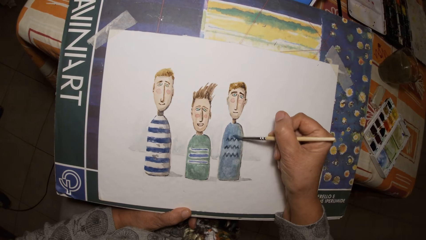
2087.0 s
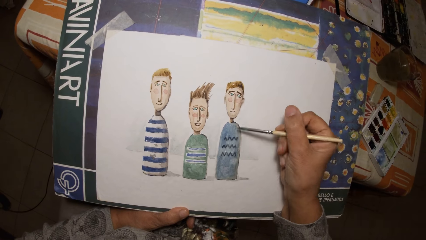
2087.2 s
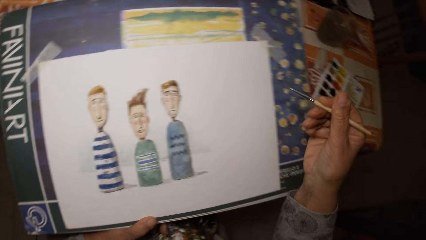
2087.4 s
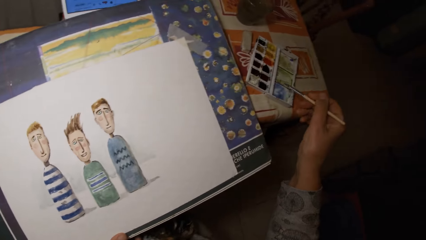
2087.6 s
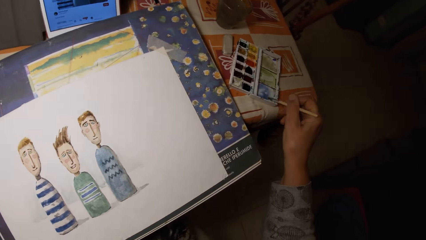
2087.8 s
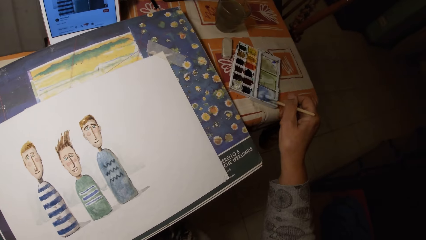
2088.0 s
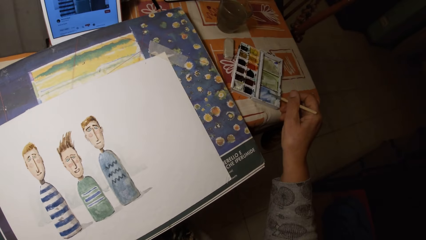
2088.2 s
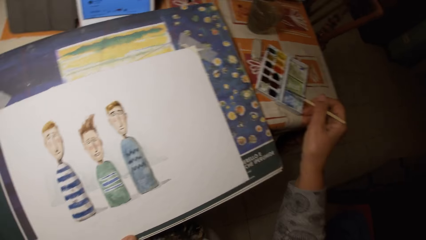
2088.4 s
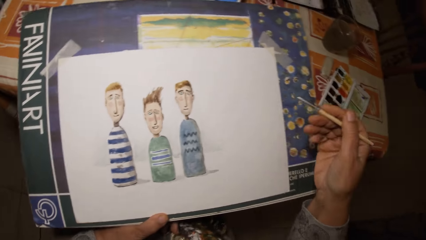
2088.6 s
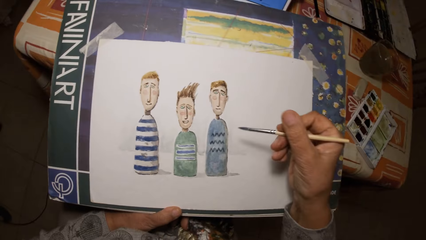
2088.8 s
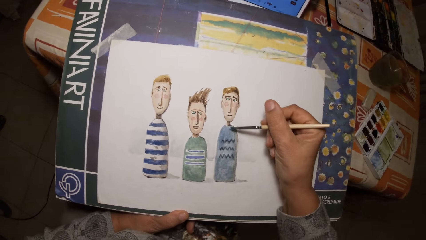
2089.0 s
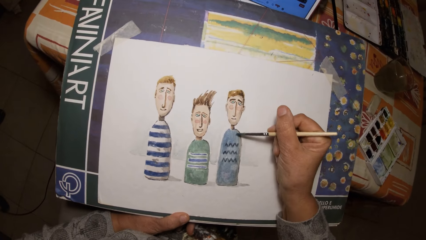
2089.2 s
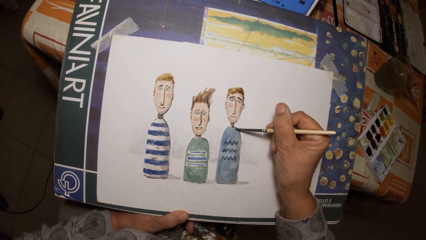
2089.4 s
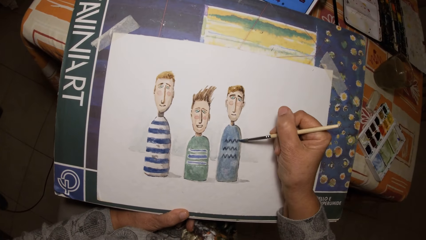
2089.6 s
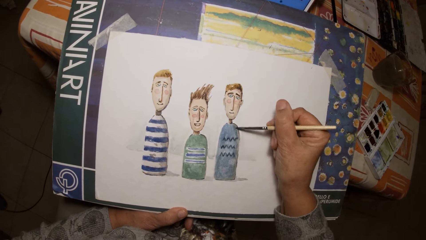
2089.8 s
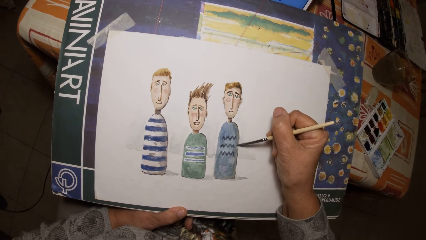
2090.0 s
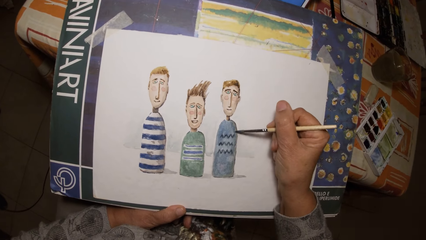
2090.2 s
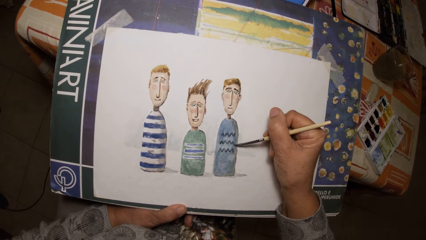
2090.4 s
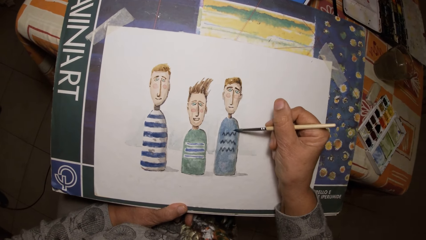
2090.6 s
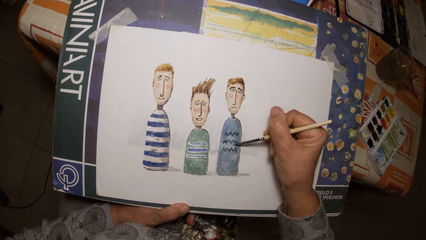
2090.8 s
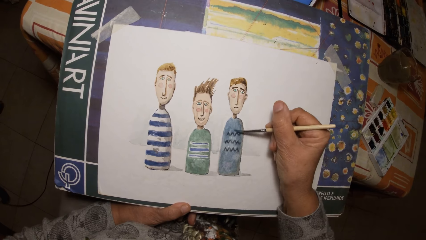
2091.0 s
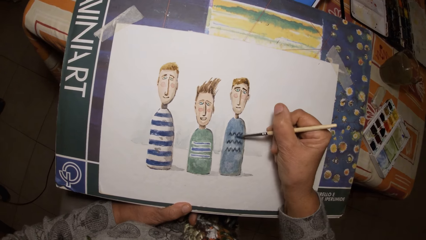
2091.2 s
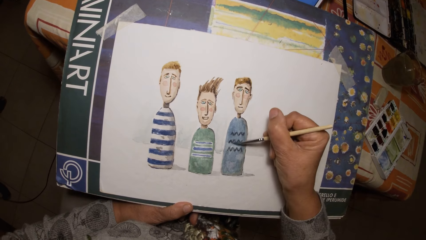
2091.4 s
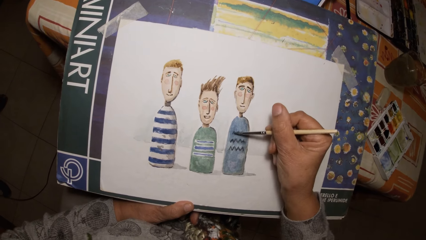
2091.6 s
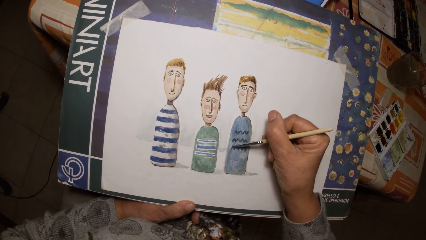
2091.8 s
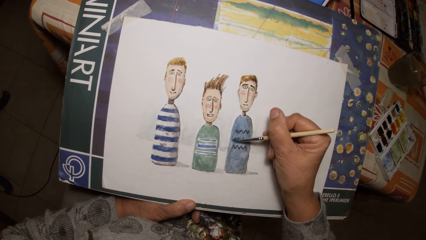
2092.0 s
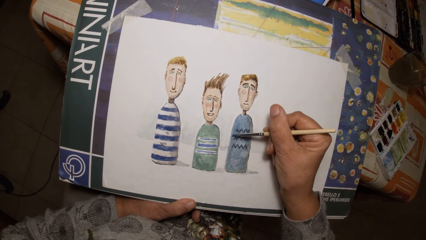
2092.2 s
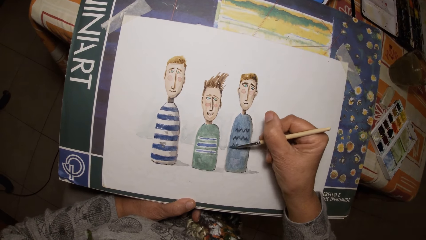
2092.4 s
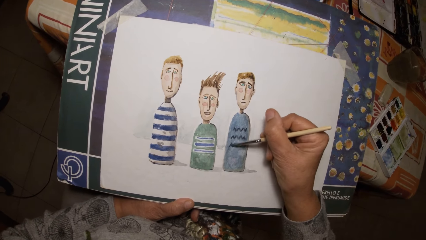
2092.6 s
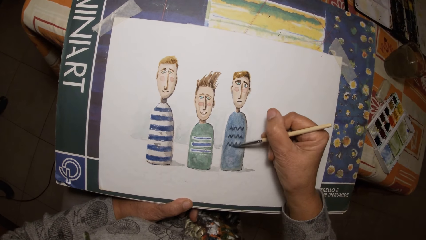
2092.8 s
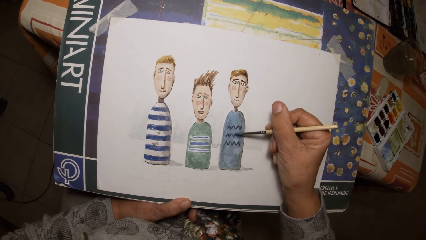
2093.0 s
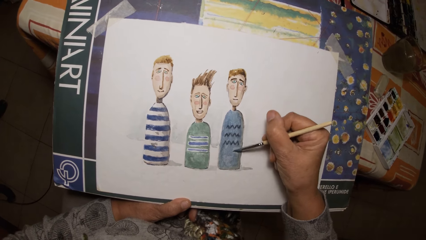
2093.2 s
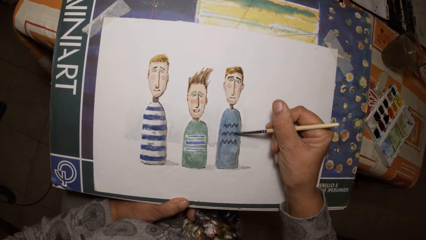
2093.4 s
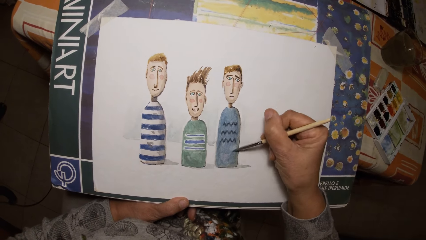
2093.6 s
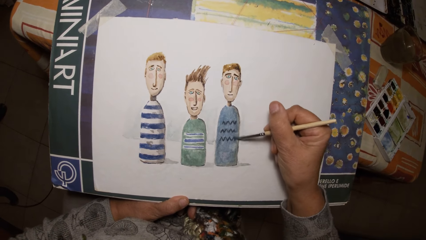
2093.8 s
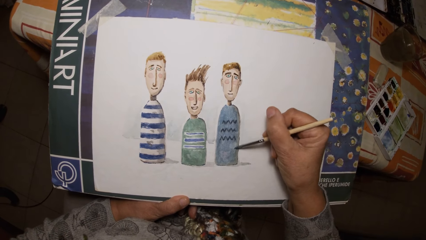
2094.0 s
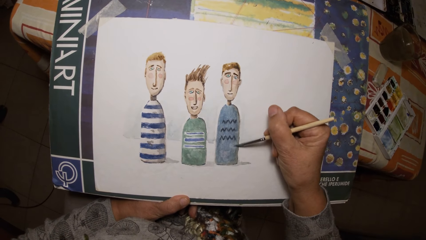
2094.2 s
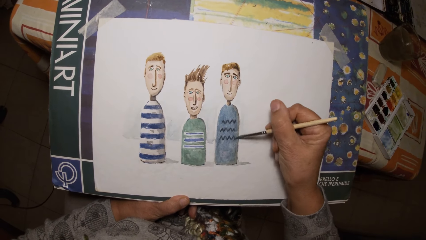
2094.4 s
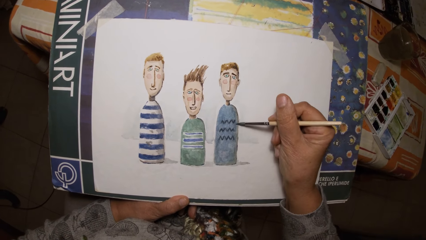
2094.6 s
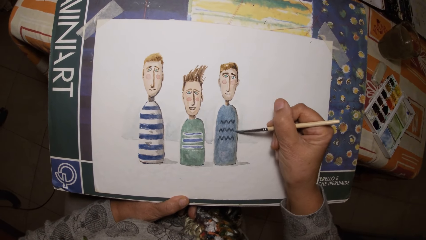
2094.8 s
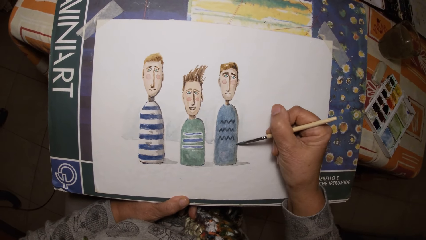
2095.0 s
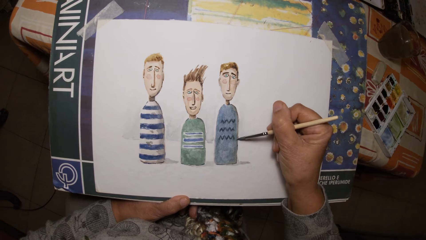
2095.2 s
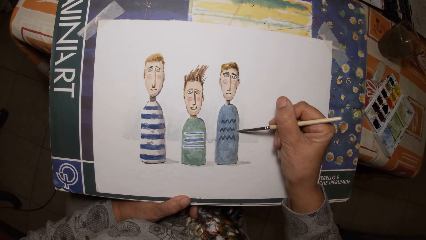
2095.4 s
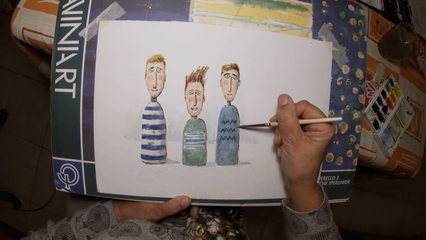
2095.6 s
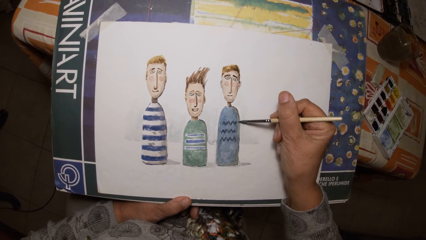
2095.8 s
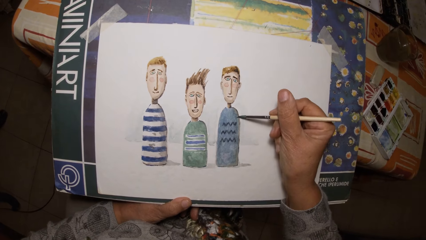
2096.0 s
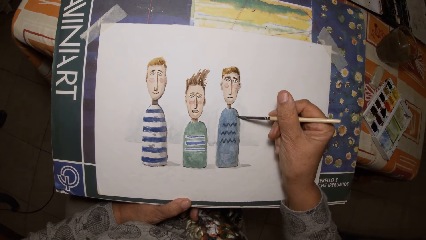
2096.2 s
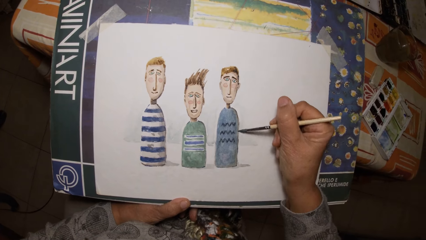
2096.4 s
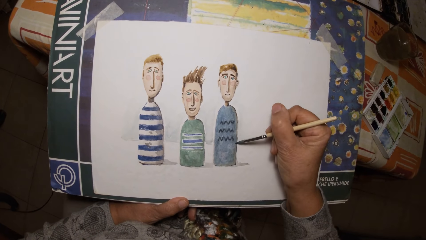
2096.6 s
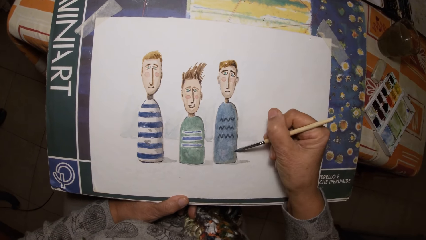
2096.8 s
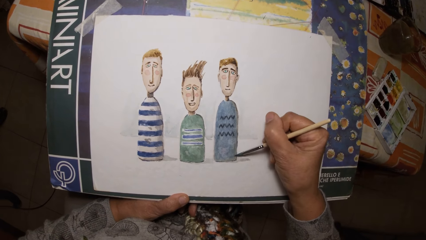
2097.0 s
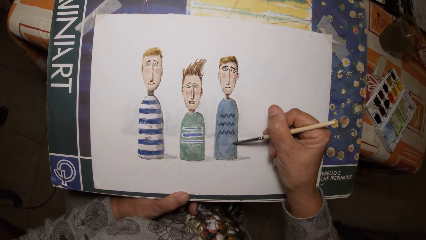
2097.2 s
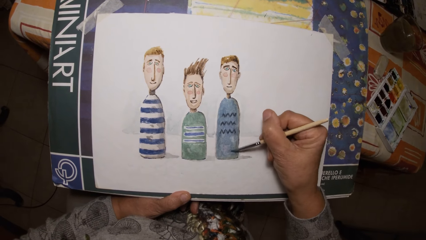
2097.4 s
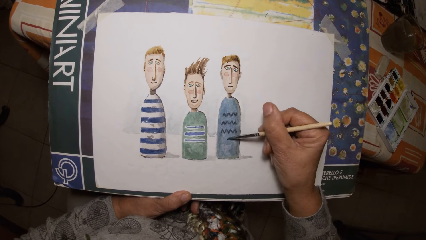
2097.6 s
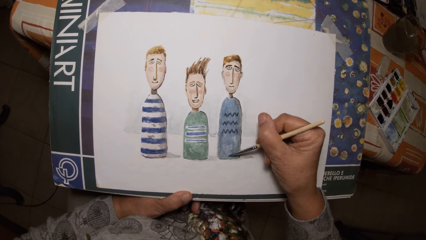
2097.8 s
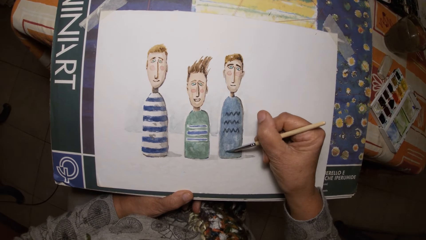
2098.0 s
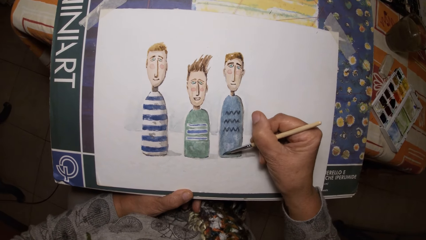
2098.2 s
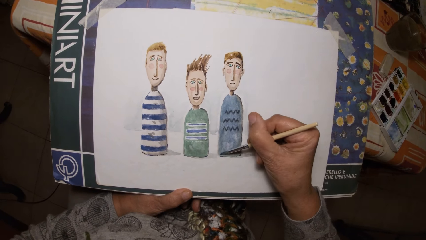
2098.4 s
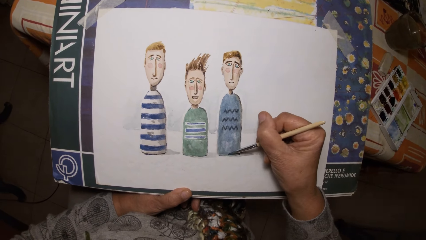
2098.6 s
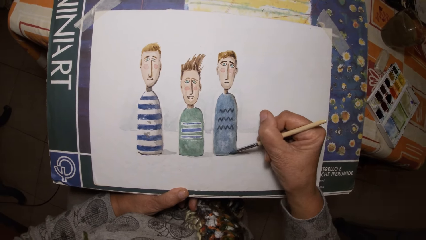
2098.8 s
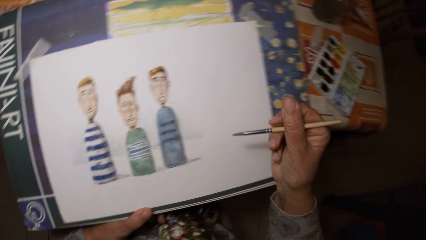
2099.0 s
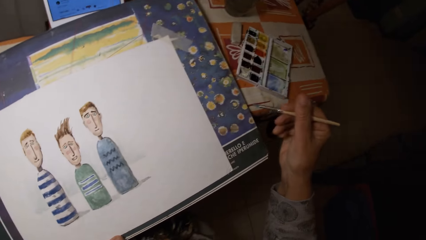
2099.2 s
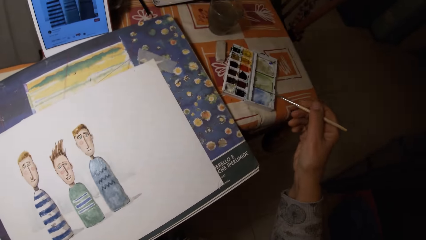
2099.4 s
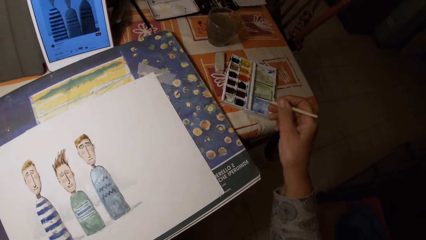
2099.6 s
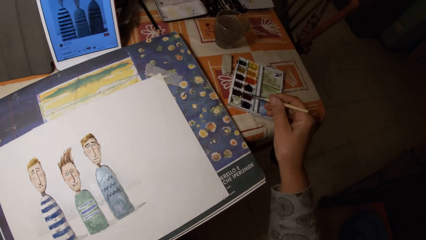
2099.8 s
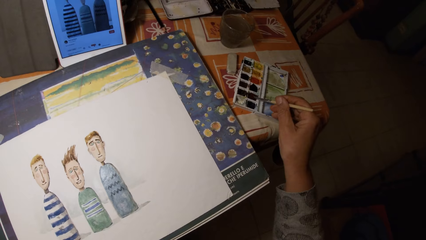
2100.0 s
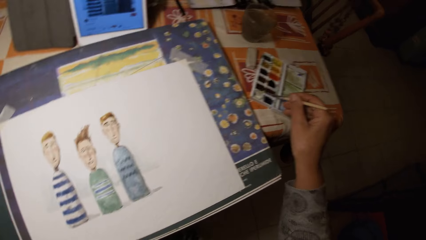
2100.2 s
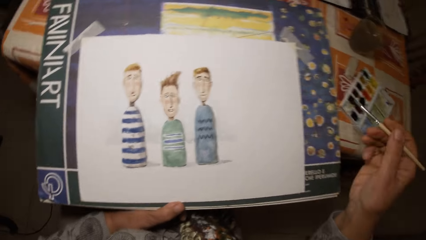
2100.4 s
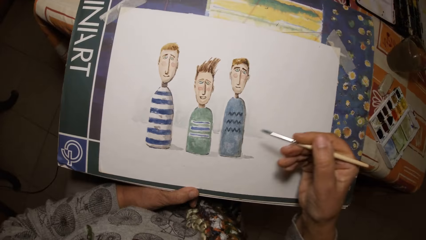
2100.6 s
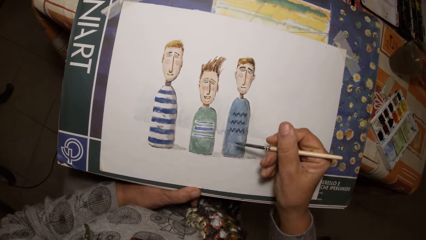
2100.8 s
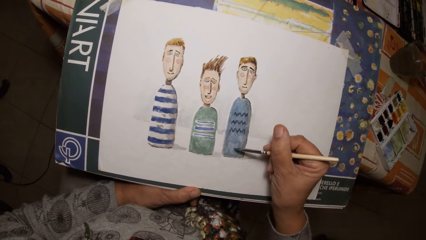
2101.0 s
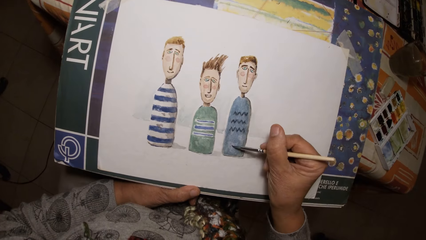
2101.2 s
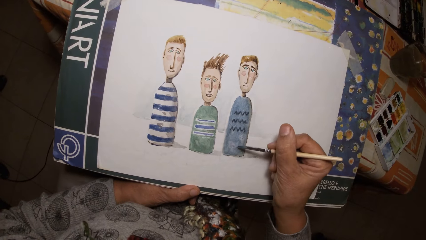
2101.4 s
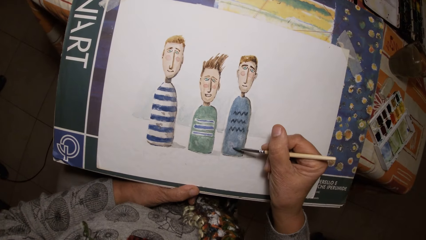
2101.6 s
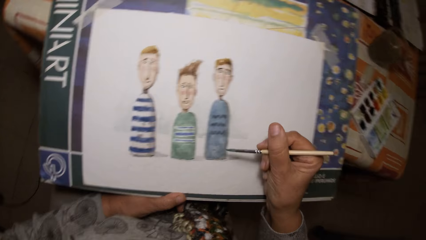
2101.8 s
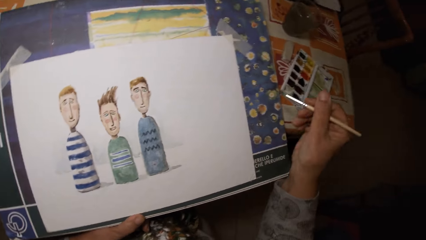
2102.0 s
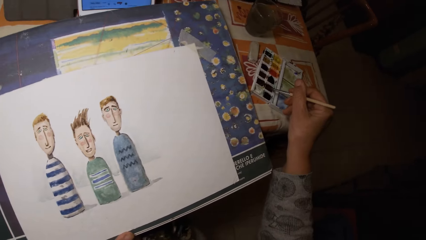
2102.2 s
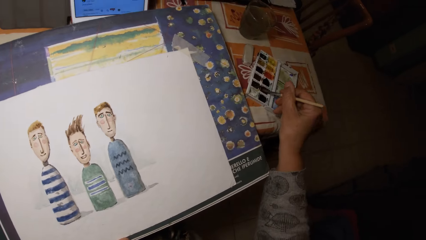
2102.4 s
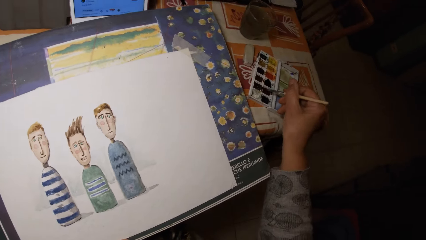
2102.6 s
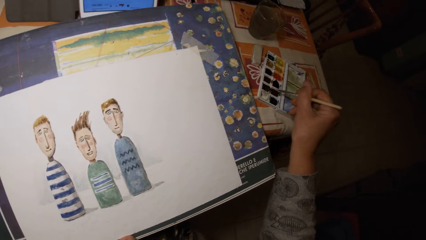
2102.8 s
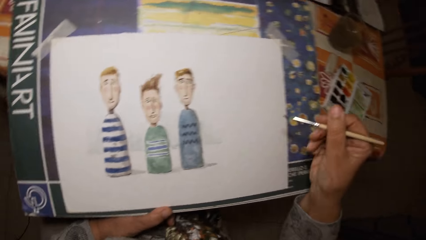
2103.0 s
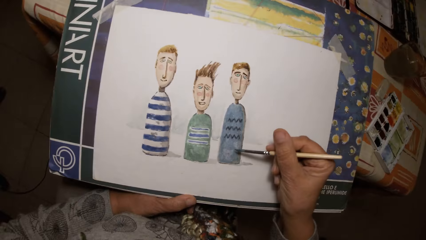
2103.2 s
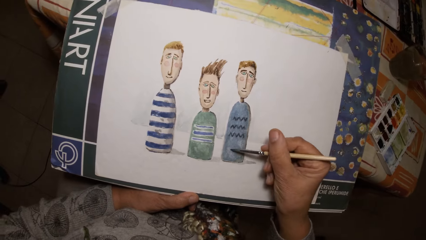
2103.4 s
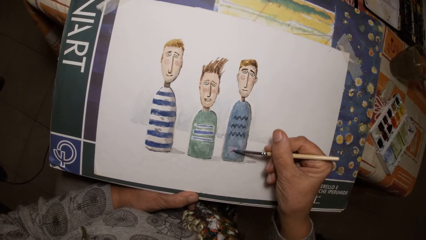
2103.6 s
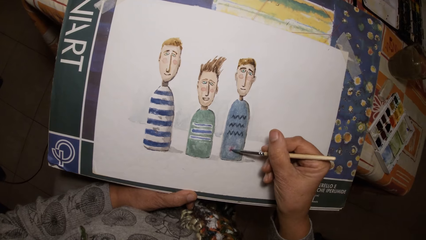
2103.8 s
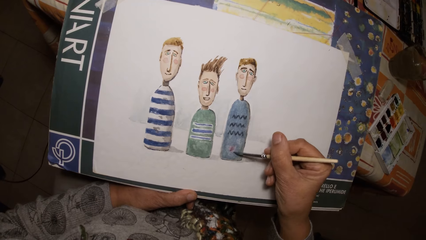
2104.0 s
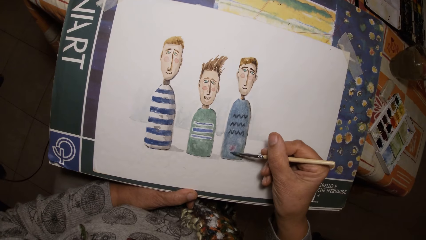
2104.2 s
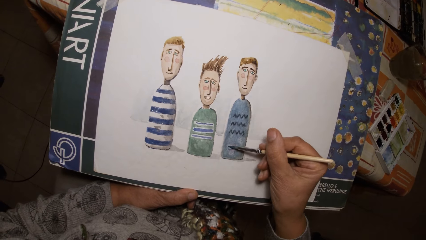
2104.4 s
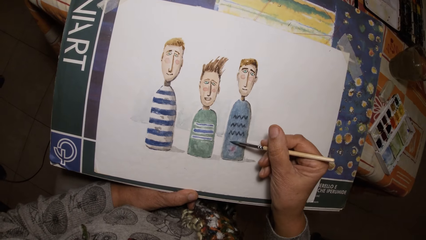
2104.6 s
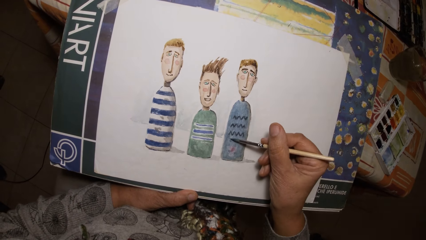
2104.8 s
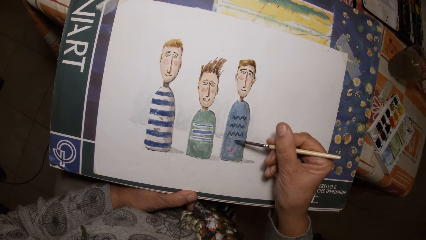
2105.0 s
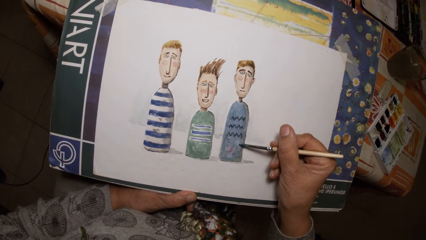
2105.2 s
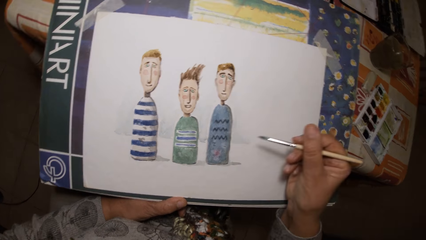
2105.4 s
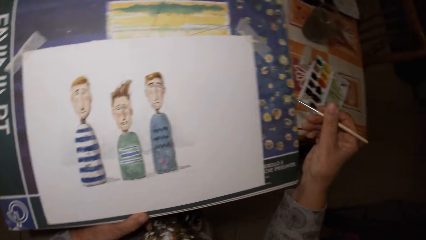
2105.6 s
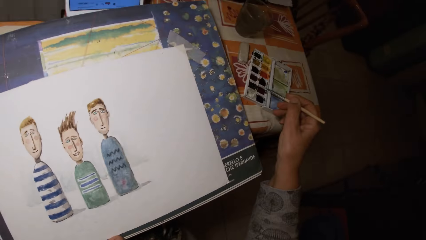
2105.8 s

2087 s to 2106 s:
The camera wearer dips the paint brush in his right hand in the paint palette on the table. He draws on the paper with the paint brush in his right hand. He dips the paint brush in his right hand in the paint palette on the table. He draws on the paper with the paint brush in his right hand. He dips the paint brush in his right hand in the paint palette on the table. He draws on the paper with the paint brush in his right hand.
